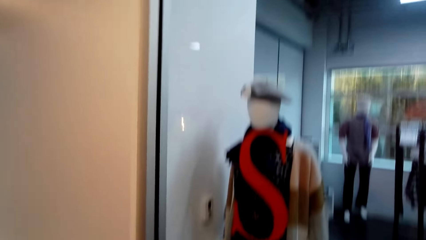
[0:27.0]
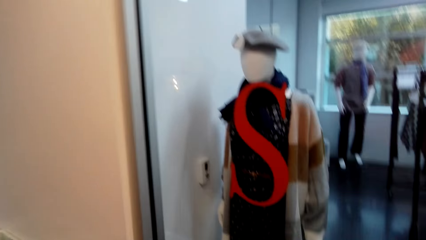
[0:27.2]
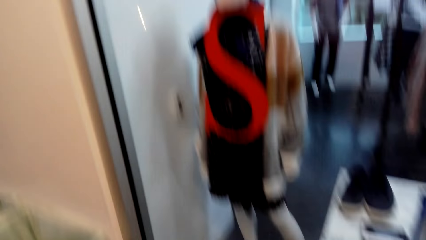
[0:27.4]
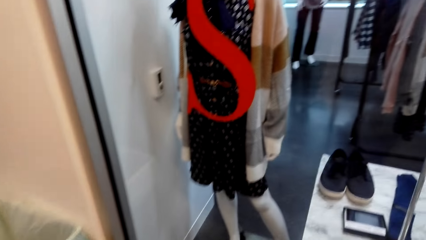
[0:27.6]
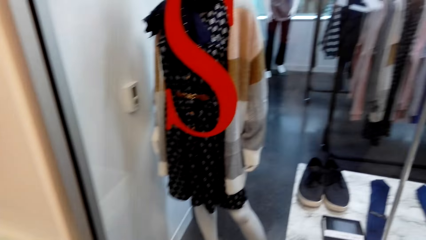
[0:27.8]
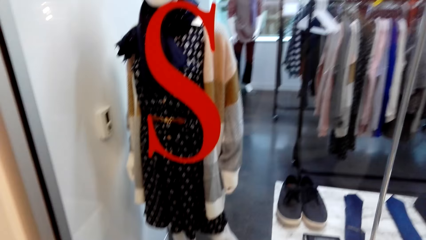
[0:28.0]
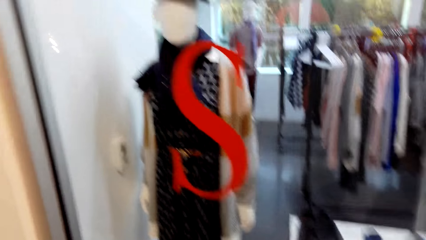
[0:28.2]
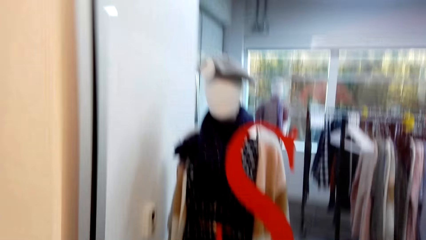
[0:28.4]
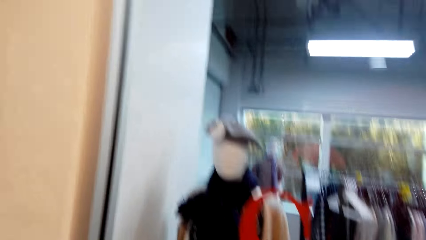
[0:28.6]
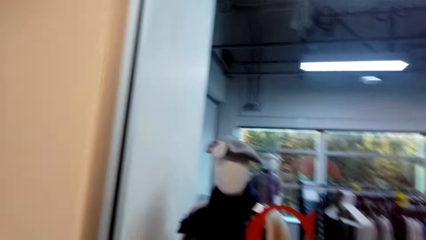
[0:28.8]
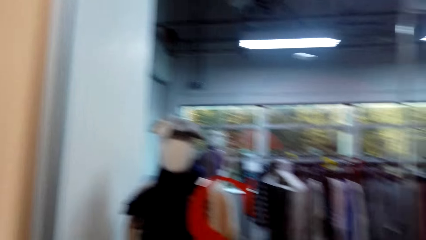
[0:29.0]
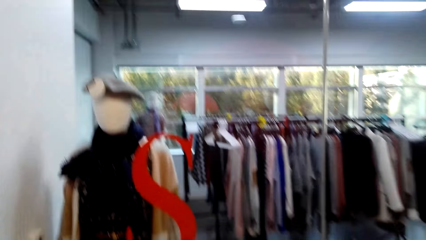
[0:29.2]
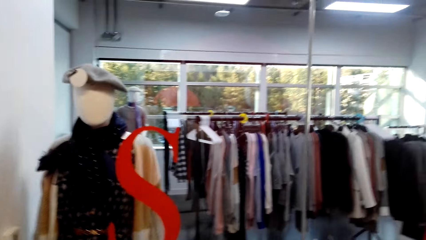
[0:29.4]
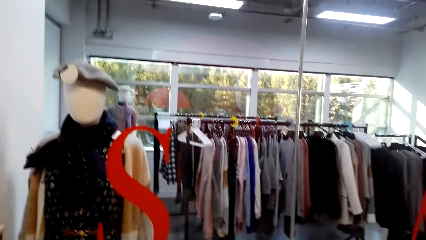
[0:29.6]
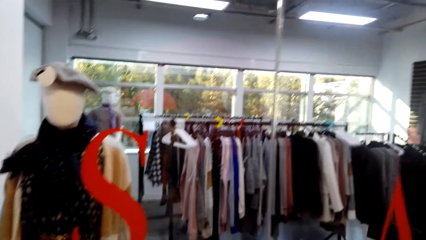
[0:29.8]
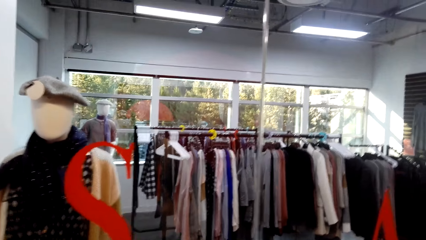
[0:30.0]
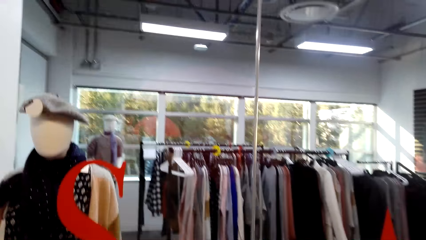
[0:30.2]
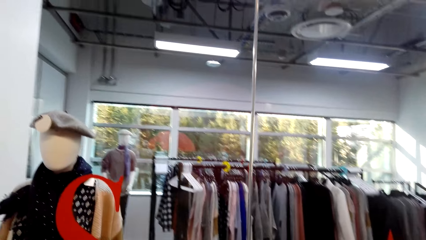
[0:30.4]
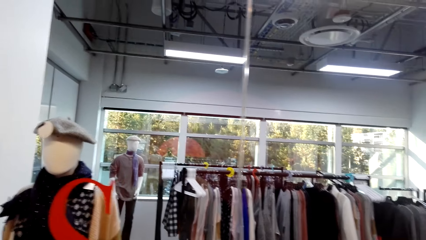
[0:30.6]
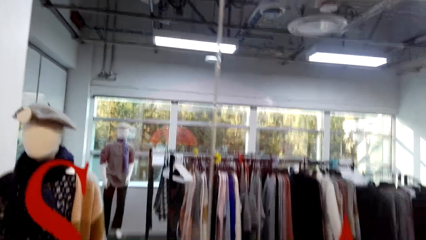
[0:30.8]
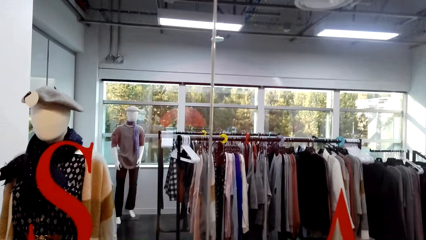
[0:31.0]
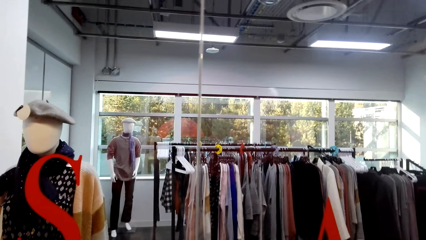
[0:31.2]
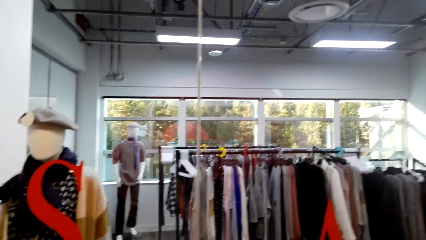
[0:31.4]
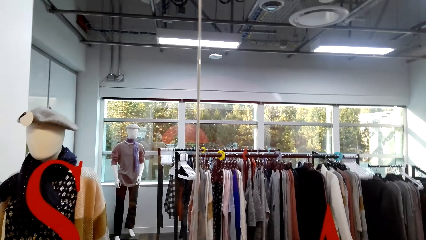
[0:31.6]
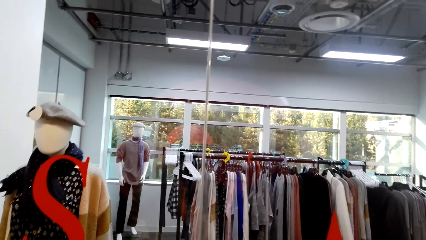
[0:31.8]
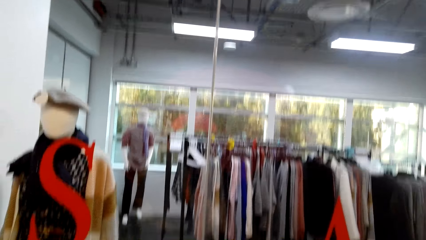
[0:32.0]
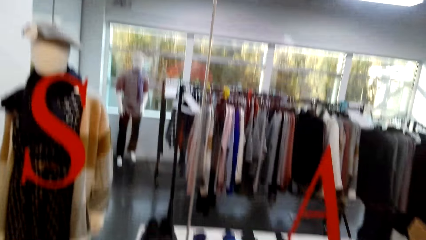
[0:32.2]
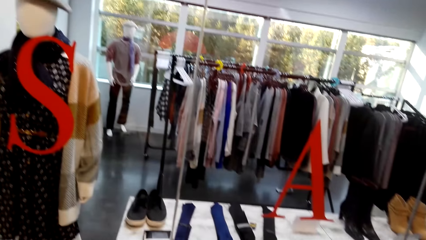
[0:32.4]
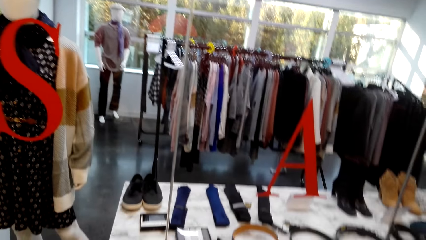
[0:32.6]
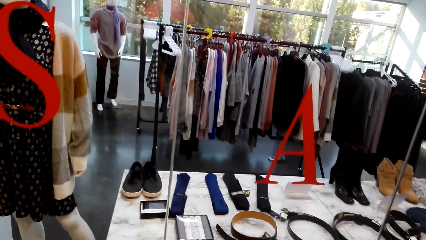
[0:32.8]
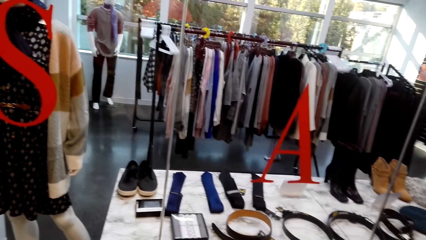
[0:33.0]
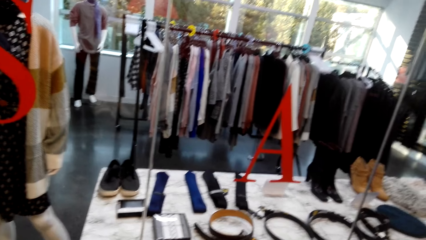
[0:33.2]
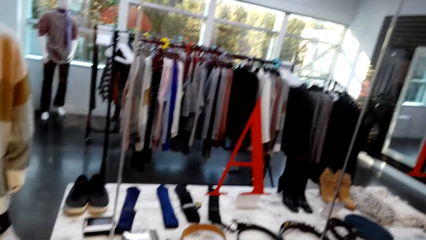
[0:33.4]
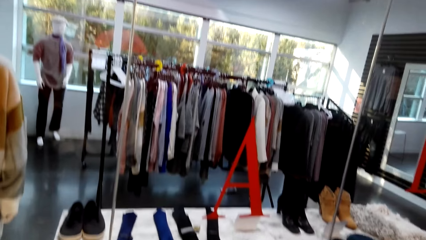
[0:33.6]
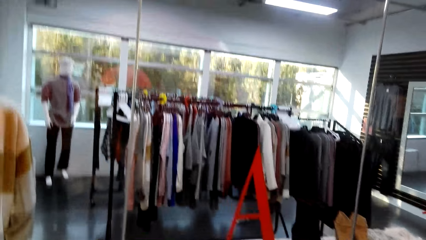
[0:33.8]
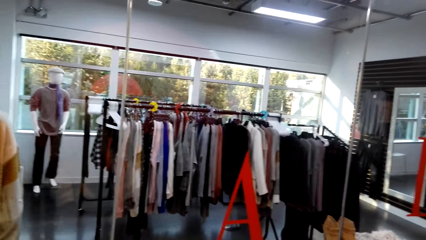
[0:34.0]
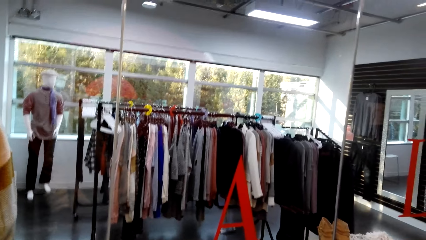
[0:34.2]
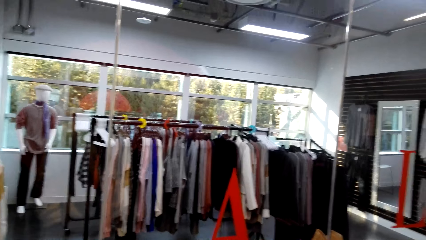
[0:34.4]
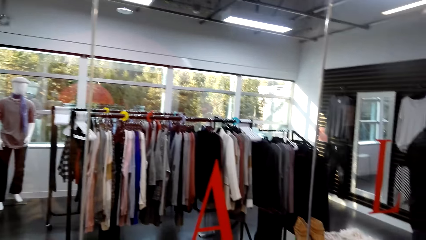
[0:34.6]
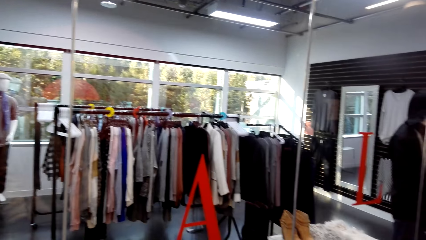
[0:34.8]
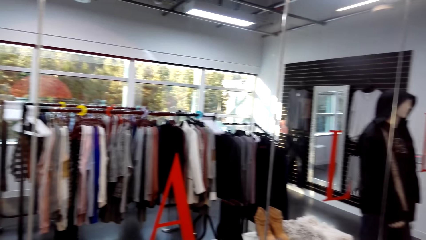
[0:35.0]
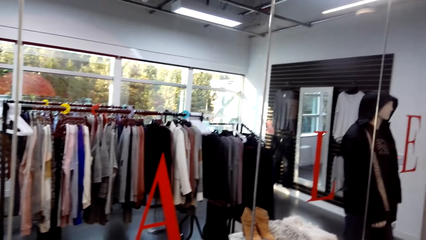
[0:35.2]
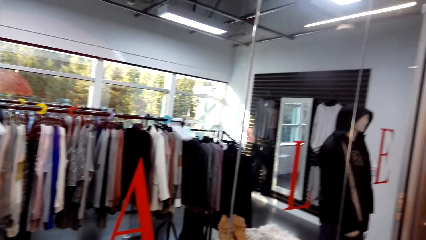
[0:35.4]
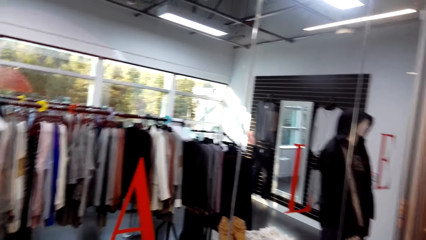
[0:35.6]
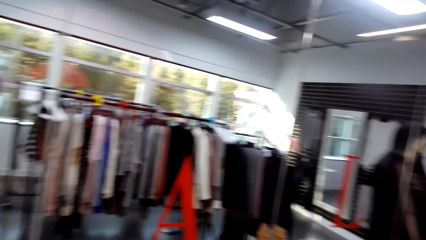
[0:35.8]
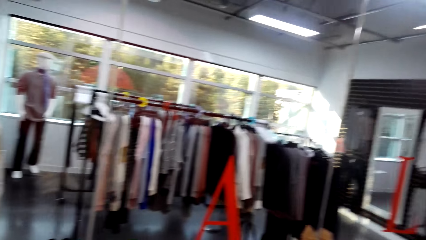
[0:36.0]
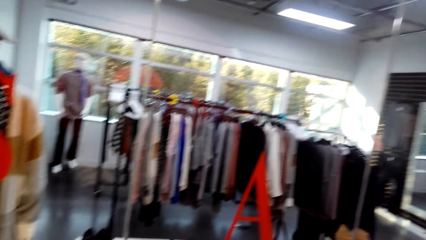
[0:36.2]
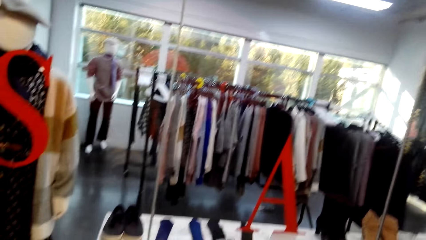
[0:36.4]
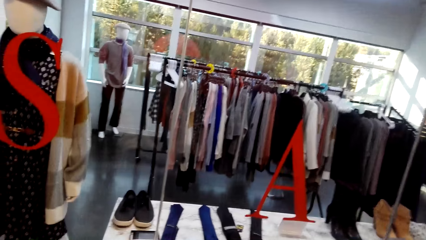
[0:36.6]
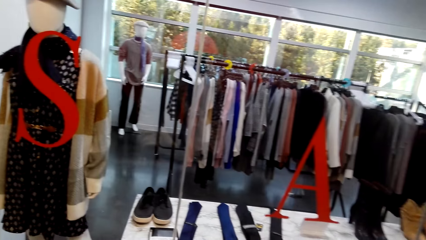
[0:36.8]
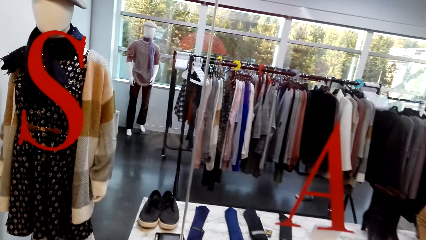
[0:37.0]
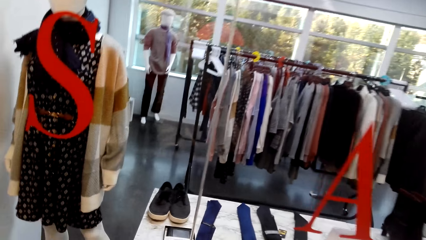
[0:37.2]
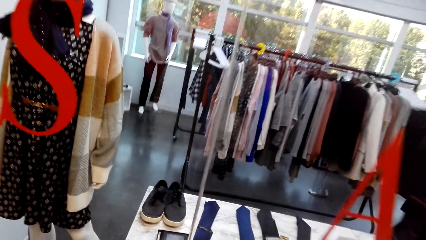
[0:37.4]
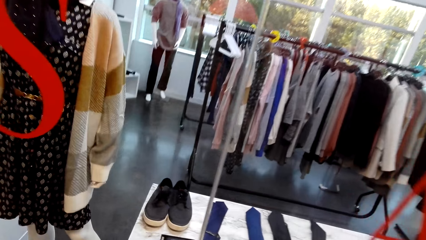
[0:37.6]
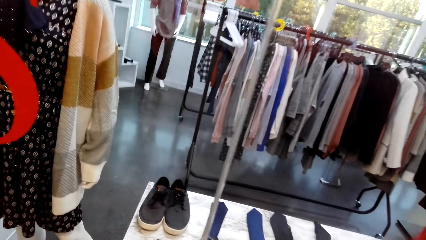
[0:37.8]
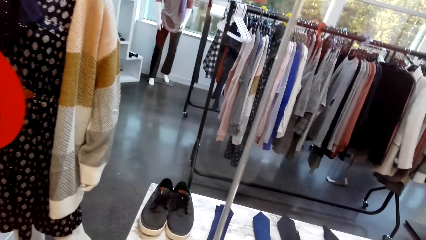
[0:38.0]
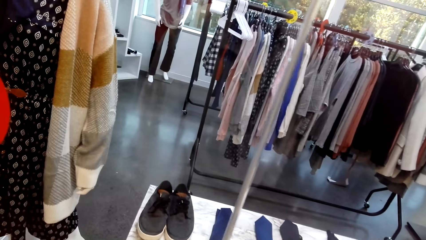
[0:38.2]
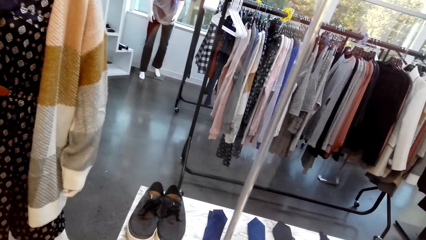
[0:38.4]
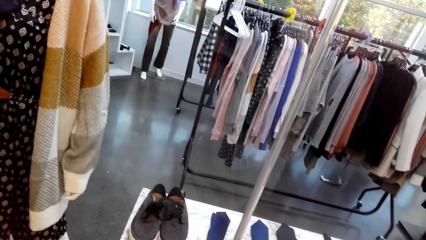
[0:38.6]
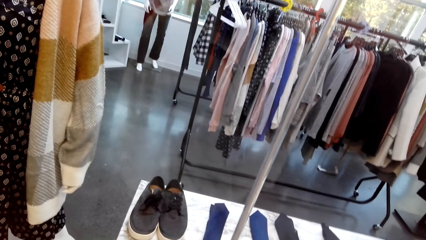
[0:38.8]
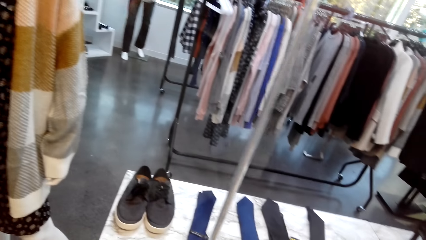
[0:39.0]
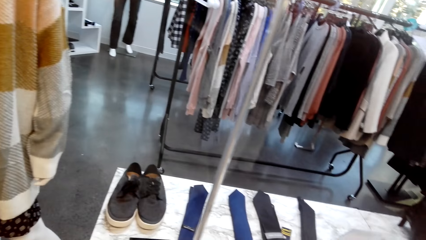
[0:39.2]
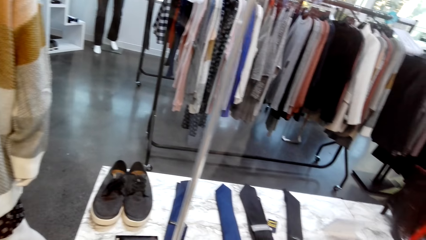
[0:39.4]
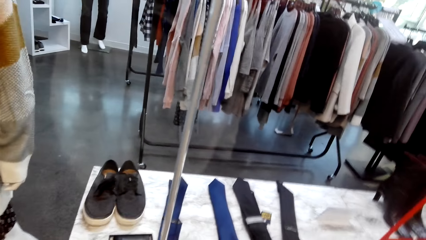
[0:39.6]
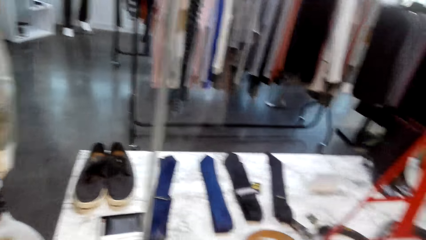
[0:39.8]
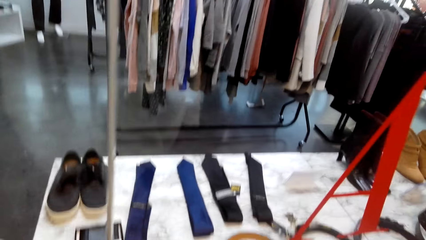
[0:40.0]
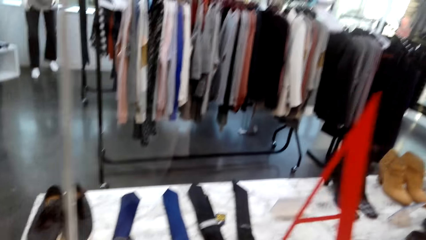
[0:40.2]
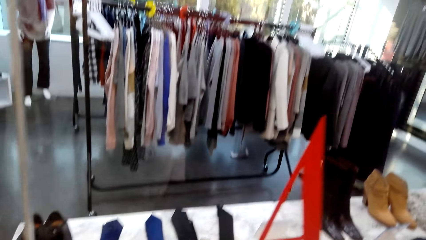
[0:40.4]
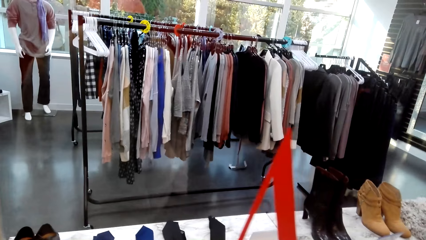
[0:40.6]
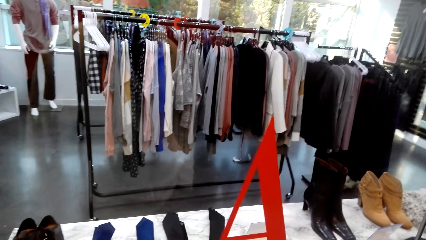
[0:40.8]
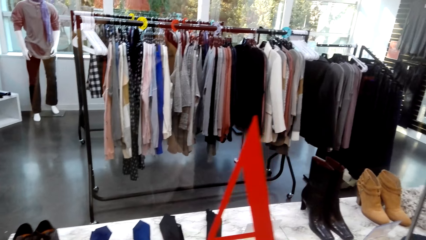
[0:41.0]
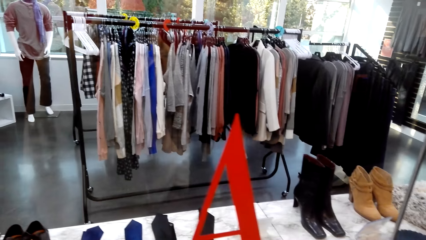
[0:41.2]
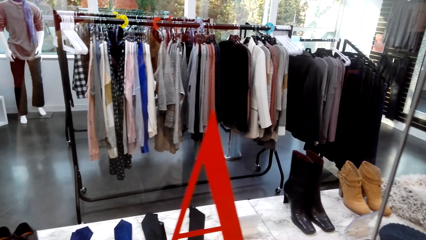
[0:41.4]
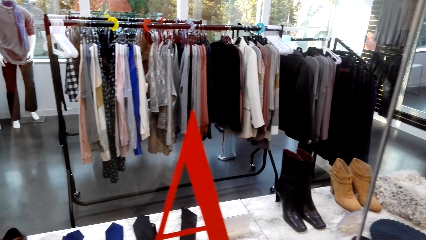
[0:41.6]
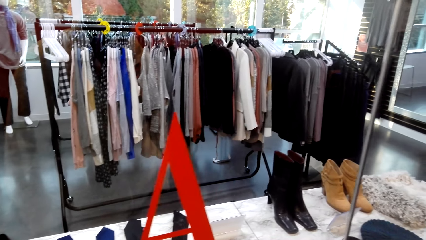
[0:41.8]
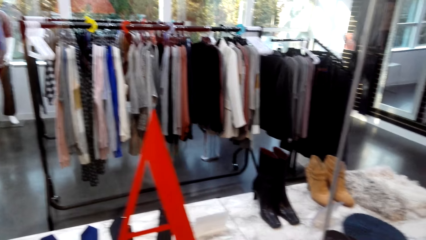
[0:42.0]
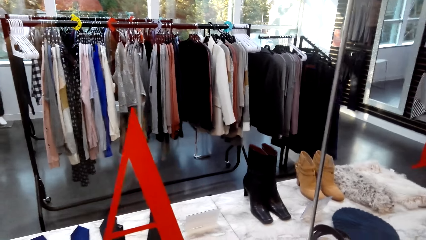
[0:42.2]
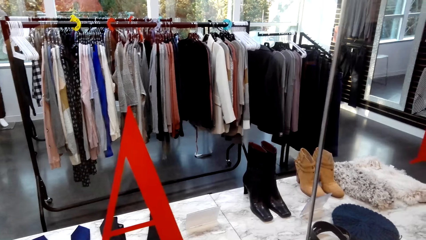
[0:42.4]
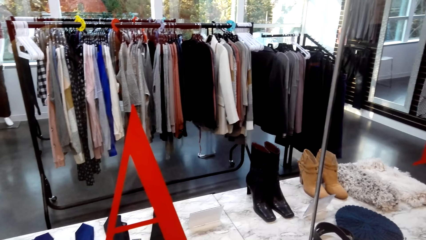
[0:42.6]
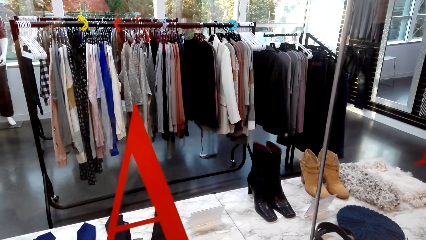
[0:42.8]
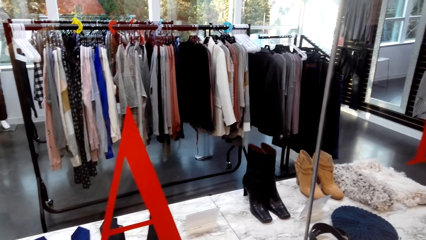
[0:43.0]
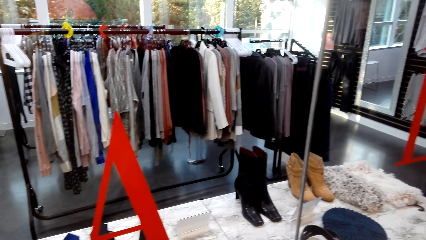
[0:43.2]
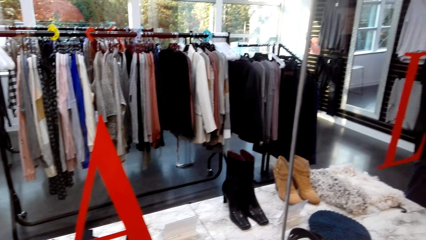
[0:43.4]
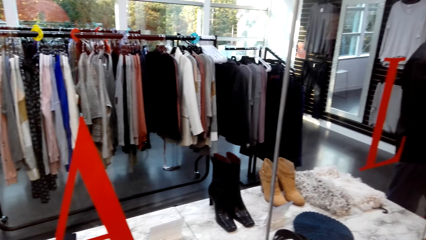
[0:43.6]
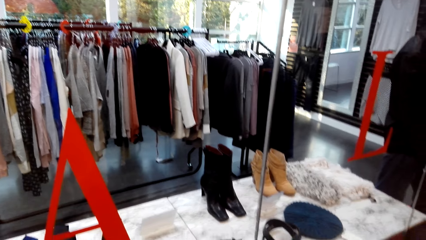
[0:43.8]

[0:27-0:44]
The camera wearer looks around. They look around again.
